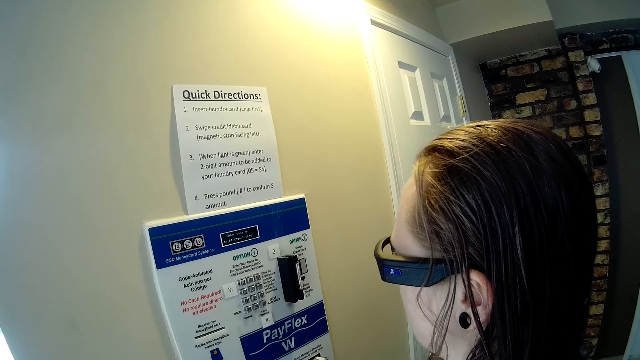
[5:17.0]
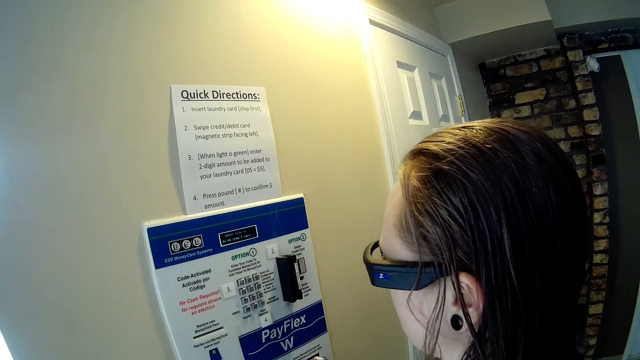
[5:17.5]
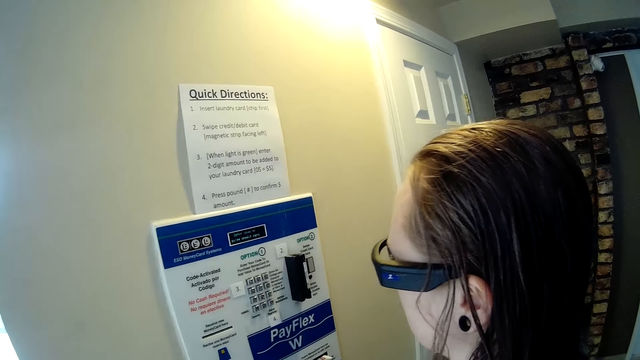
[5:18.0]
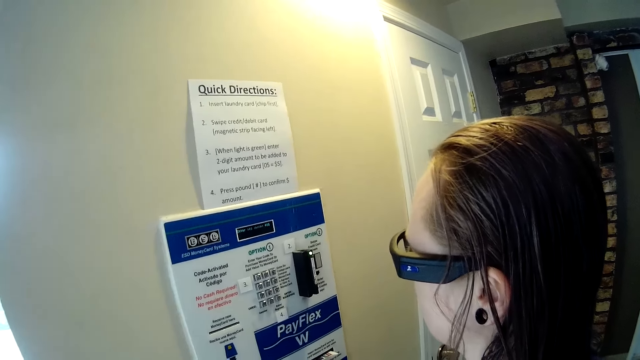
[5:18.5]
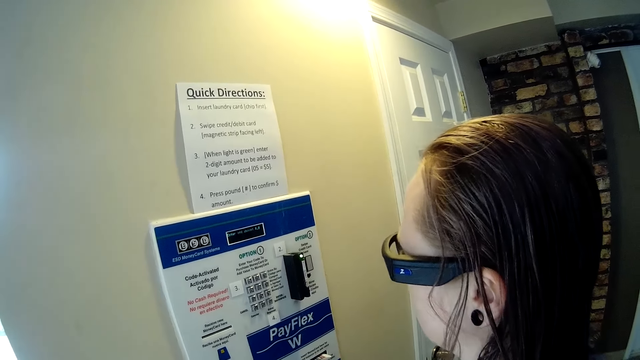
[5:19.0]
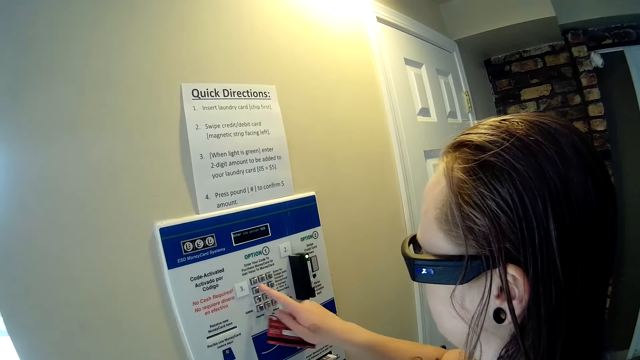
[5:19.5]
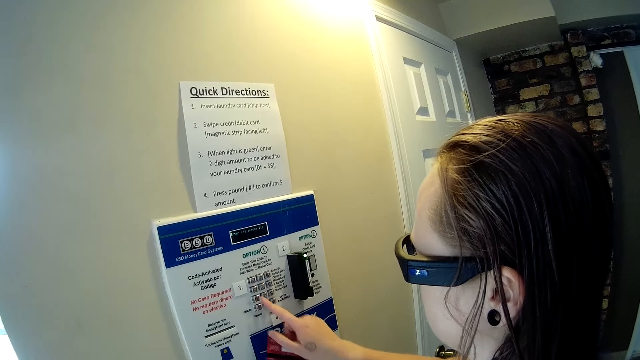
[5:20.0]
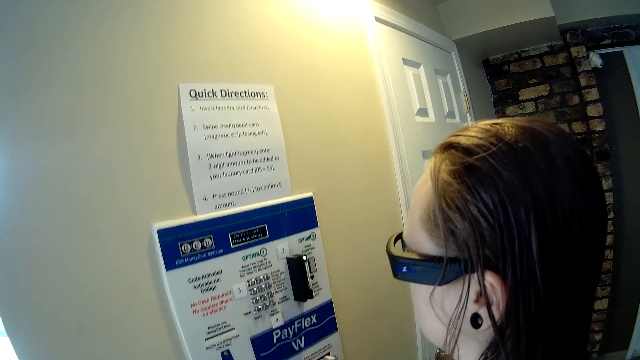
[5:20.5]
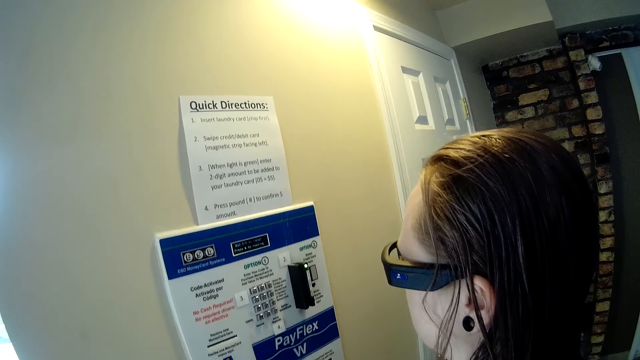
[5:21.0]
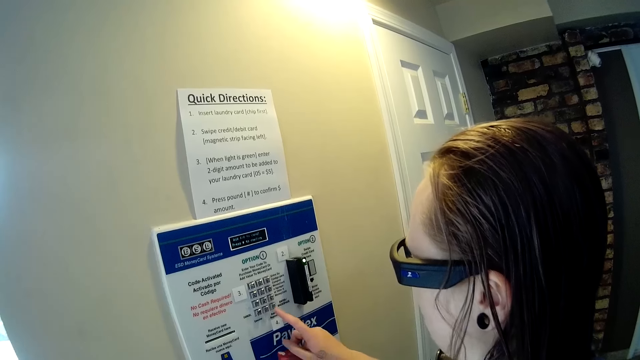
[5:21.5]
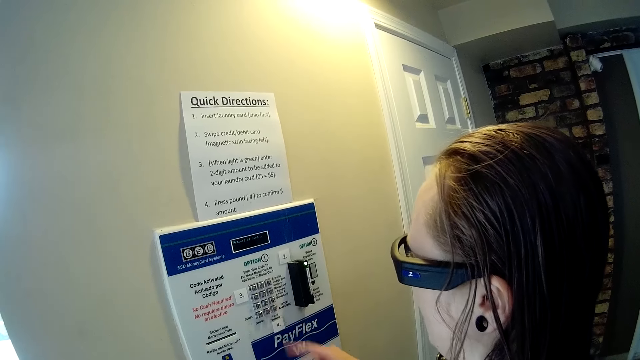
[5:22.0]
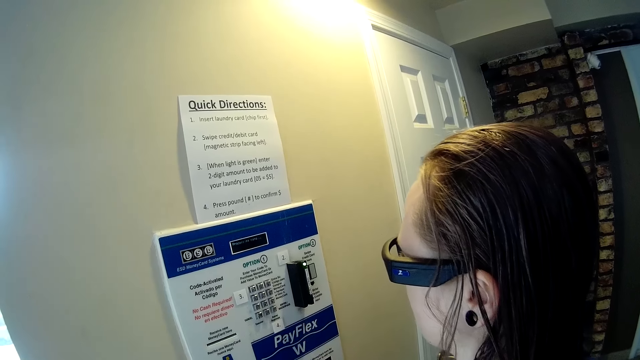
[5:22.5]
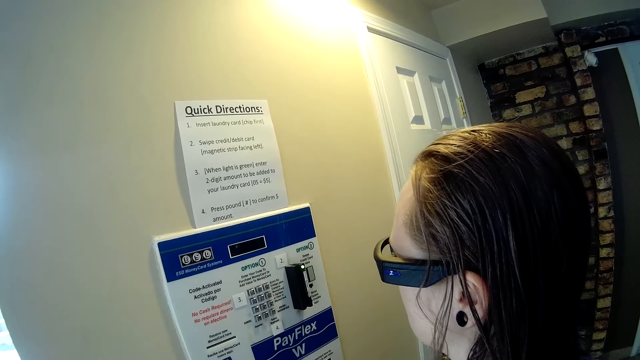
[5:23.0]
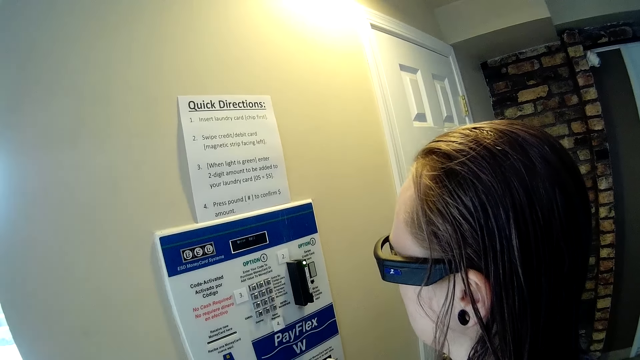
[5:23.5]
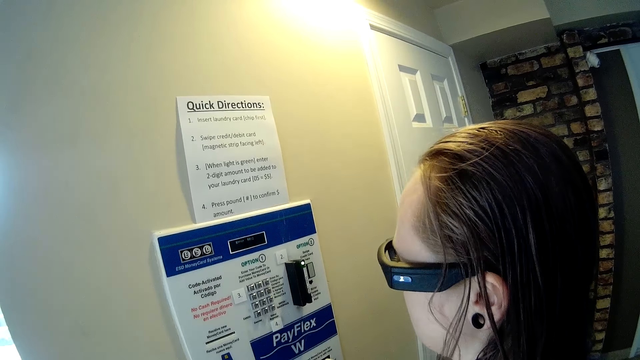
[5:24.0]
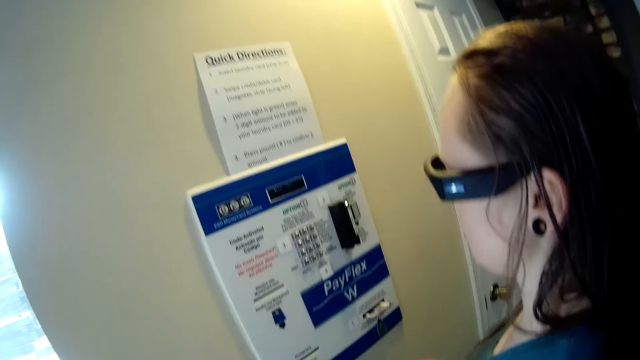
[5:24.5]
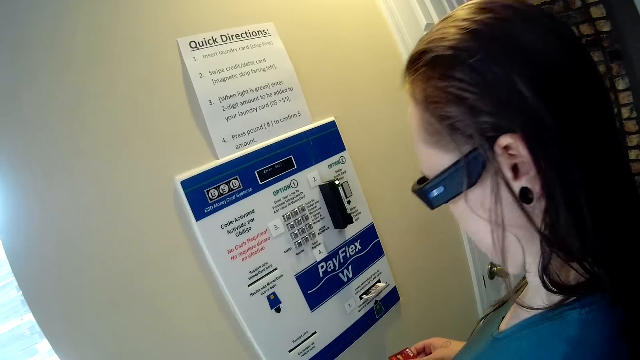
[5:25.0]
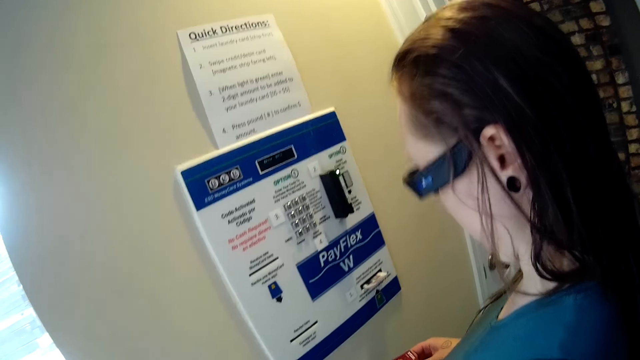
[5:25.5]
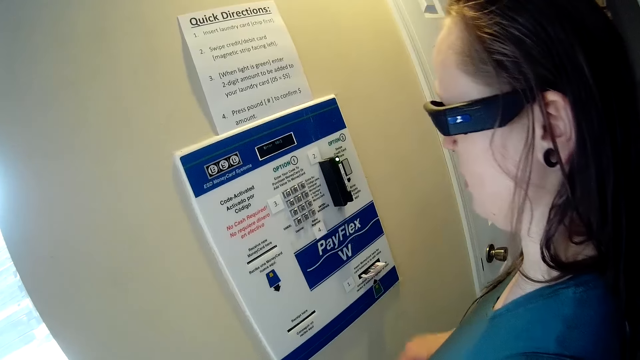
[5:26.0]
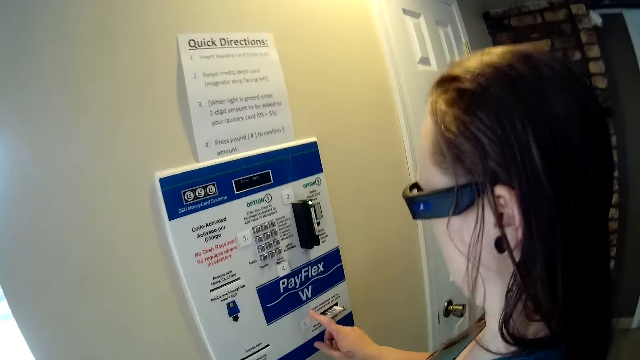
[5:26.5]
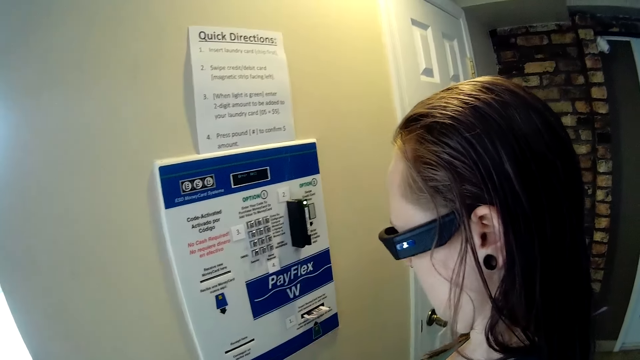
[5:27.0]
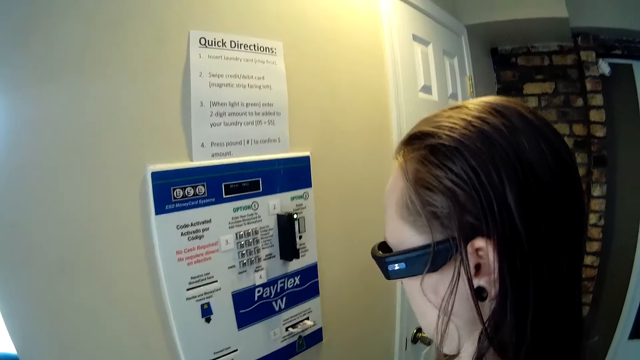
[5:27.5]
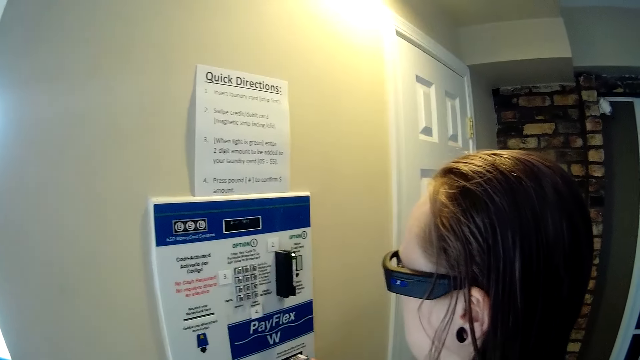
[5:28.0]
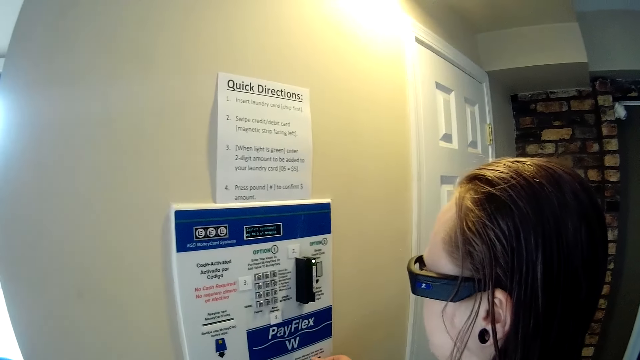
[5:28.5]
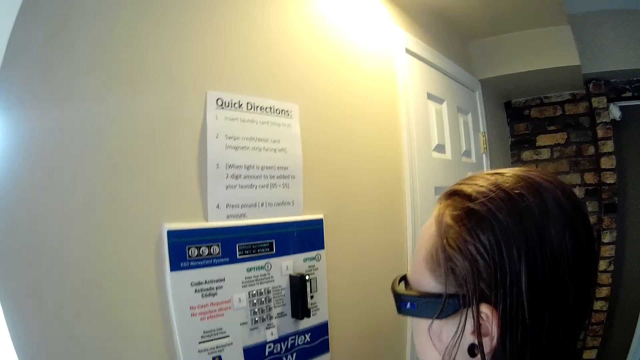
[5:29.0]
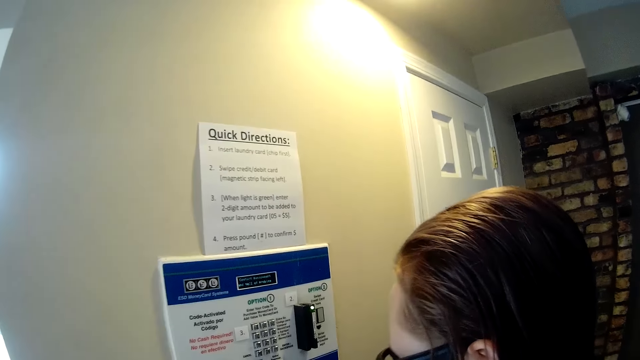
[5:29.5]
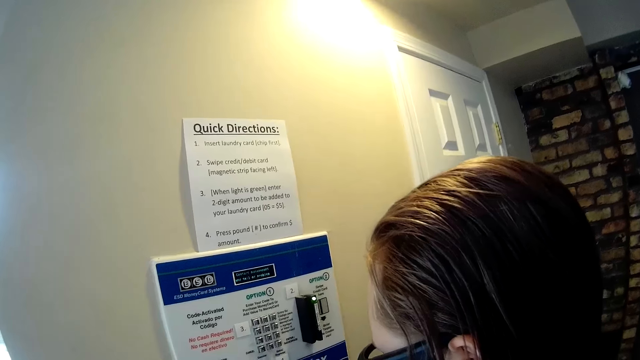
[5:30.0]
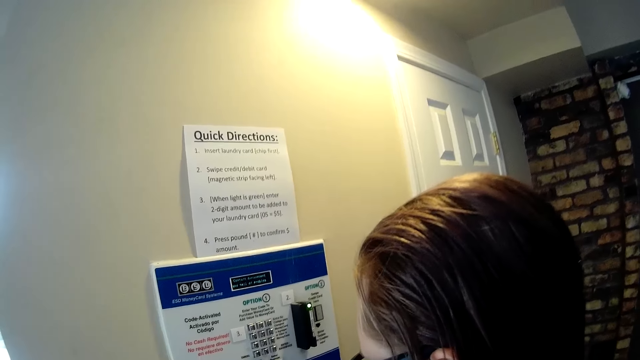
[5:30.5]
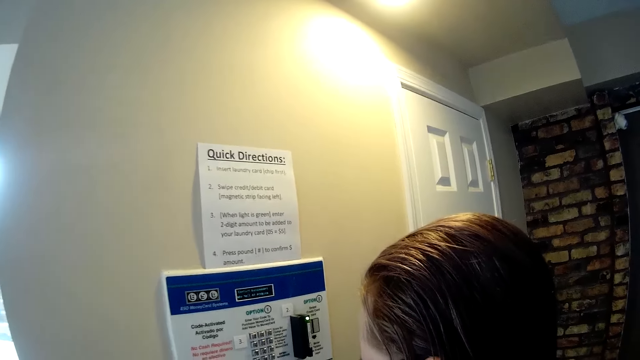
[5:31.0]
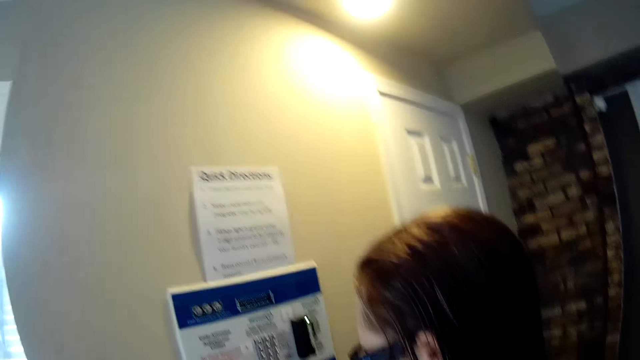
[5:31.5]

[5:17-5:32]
The woman presses some buttons on the payment machine on the wall with her right index finger. The camera wearer talks to the woman. The woman taps the payment machine with her right index finger and takes the debit card from the payment machine with her right hand.

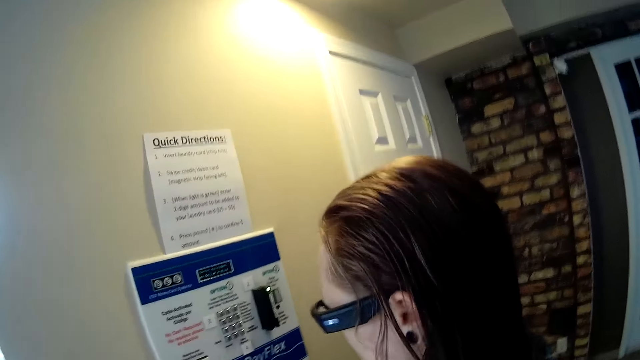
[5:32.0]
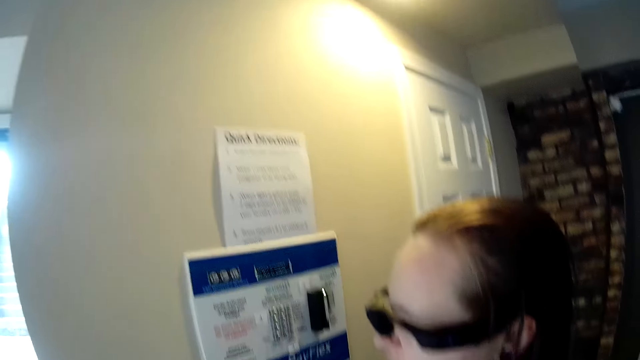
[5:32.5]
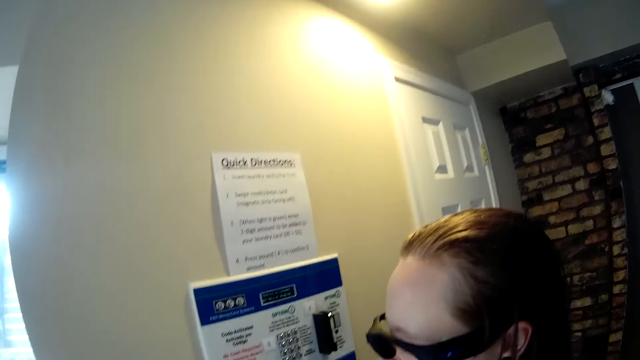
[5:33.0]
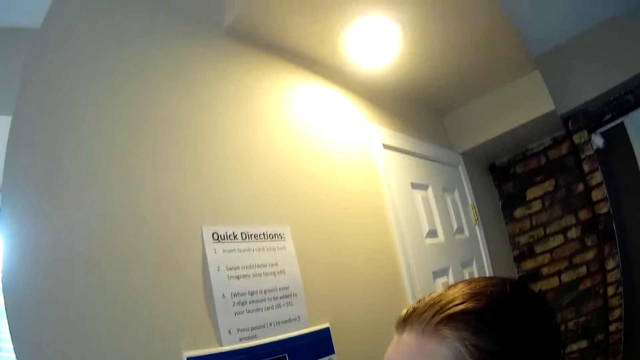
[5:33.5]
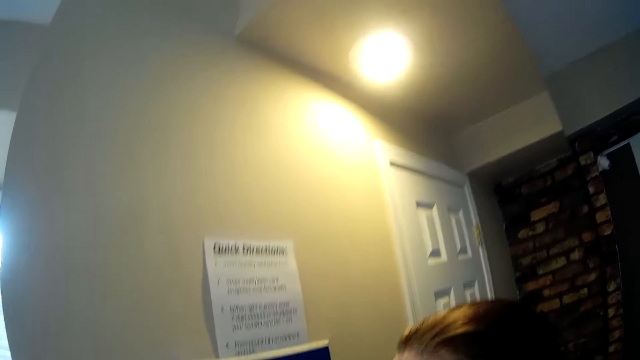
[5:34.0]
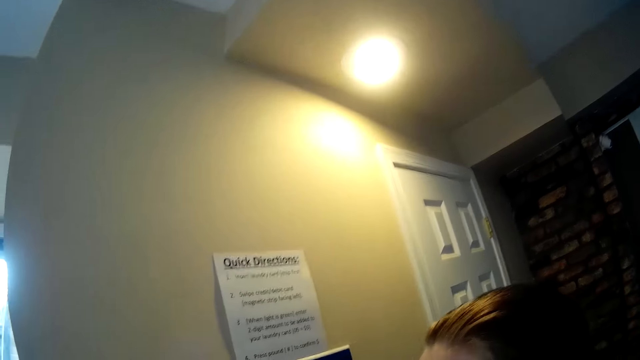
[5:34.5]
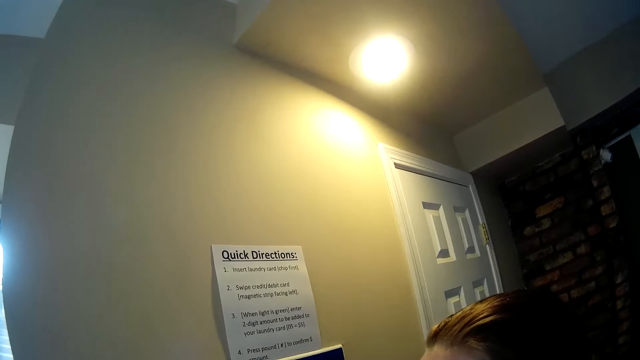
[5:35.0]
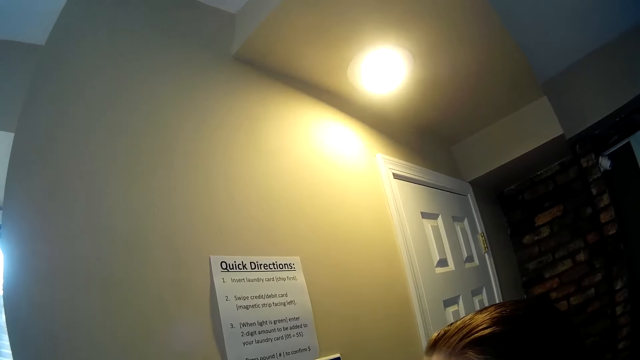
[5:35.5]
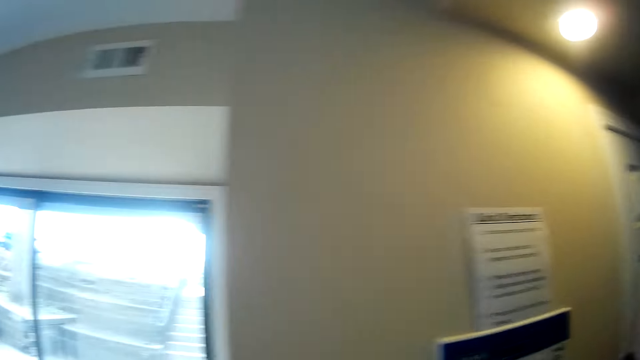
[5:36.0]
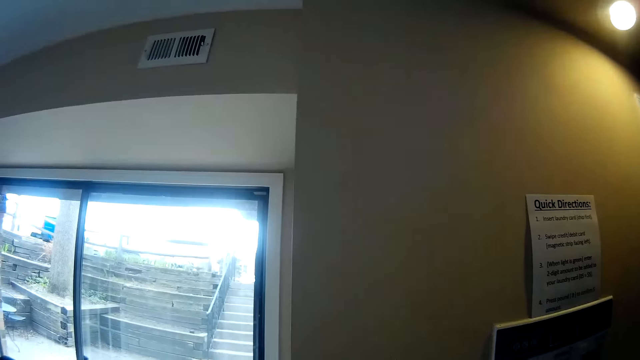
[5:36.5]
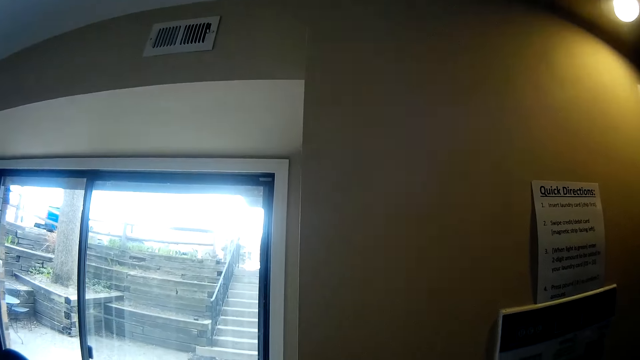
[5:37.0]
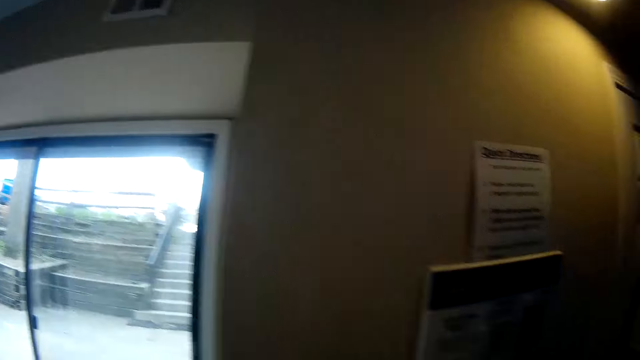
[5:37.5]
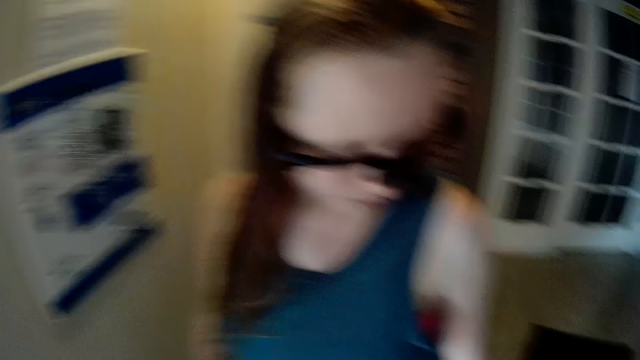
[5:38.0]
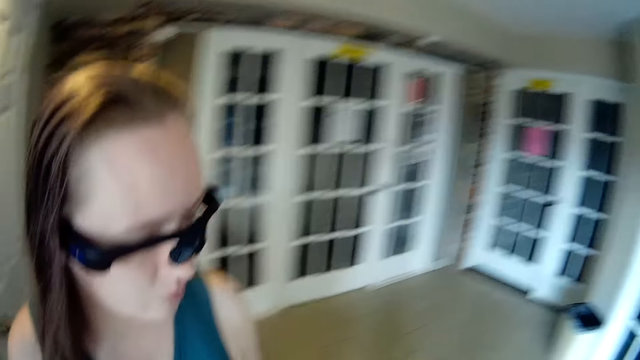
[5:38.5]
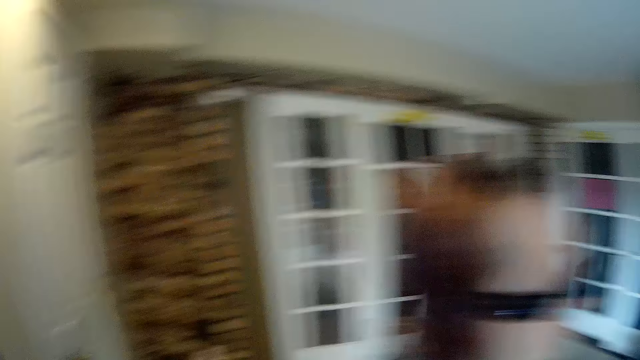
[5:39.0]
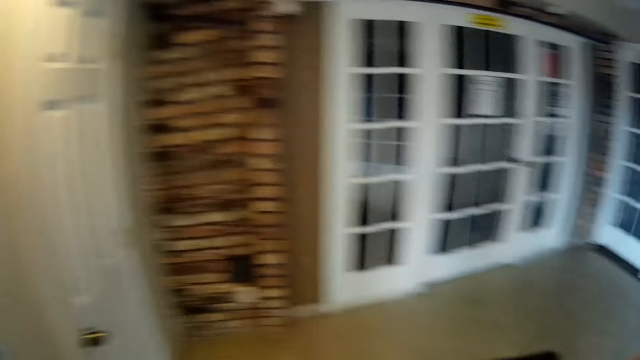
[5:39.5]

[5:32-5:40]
The woman walks to a transparent door.
